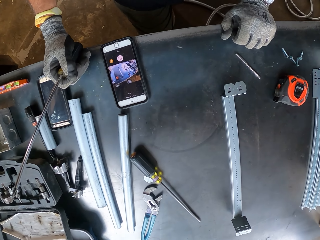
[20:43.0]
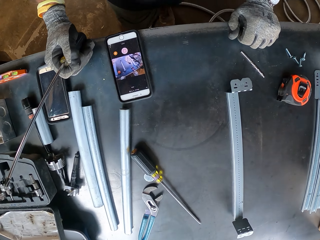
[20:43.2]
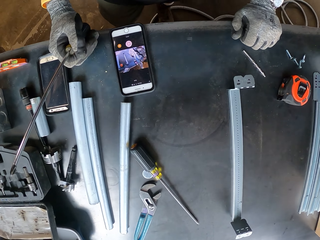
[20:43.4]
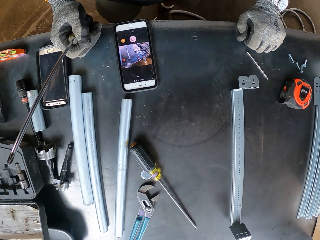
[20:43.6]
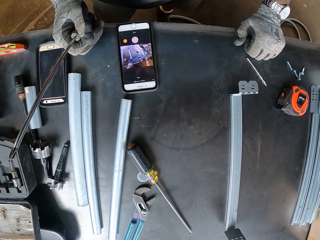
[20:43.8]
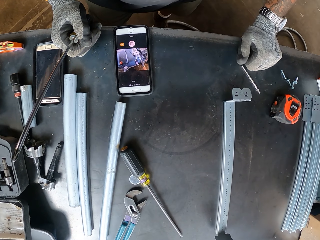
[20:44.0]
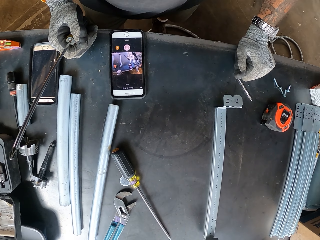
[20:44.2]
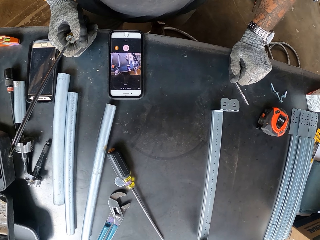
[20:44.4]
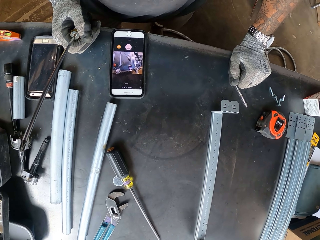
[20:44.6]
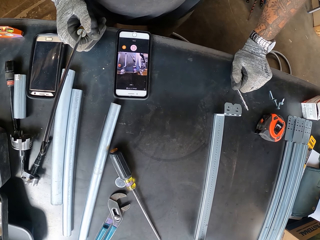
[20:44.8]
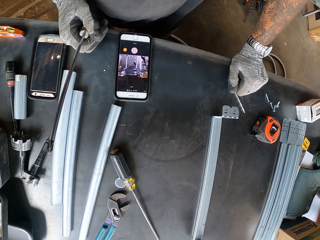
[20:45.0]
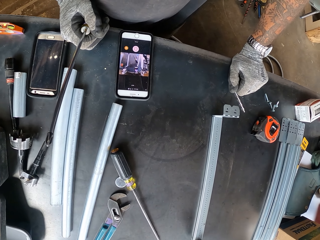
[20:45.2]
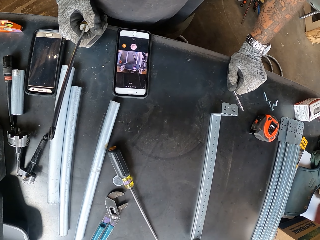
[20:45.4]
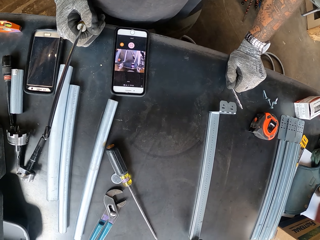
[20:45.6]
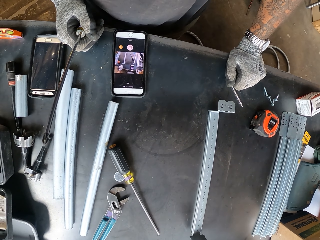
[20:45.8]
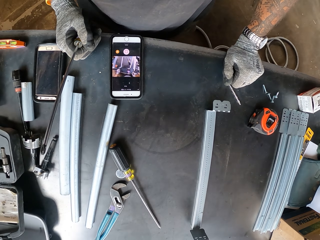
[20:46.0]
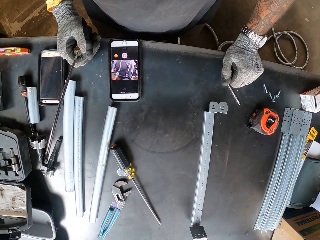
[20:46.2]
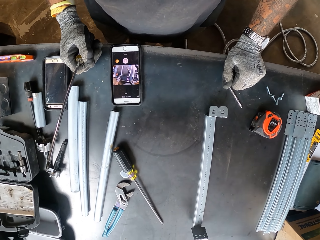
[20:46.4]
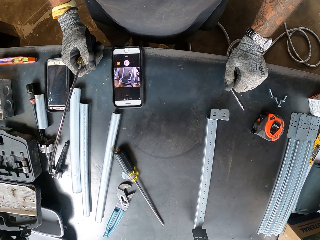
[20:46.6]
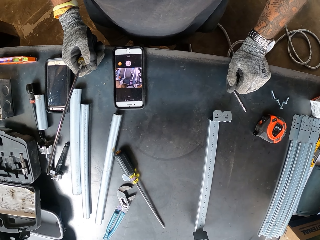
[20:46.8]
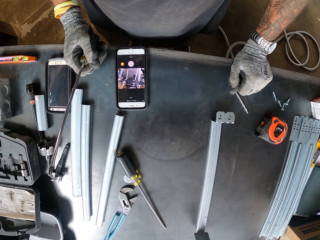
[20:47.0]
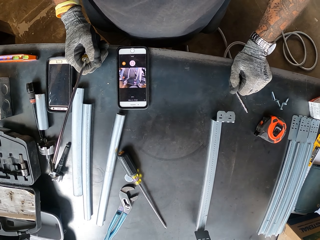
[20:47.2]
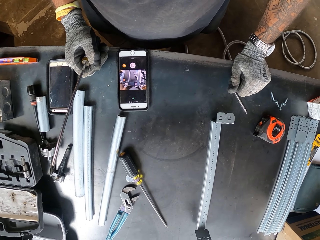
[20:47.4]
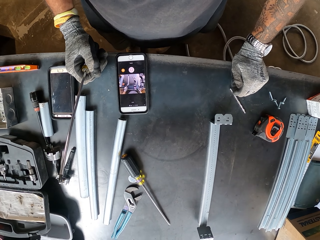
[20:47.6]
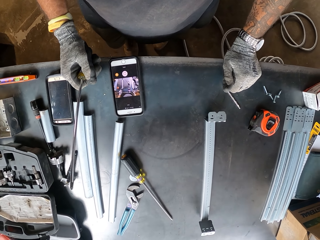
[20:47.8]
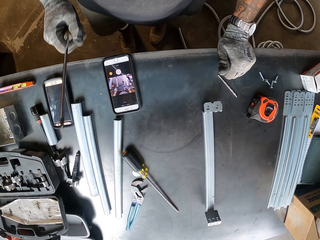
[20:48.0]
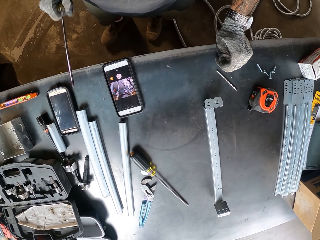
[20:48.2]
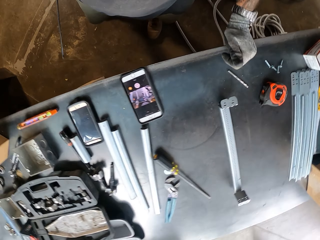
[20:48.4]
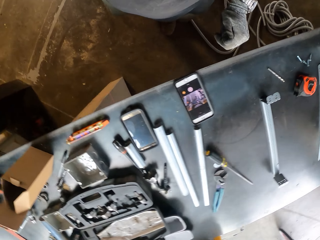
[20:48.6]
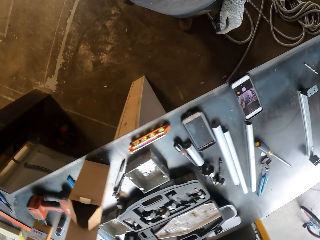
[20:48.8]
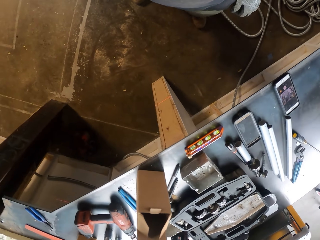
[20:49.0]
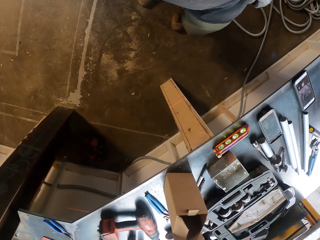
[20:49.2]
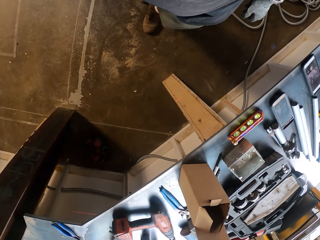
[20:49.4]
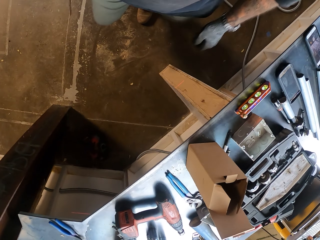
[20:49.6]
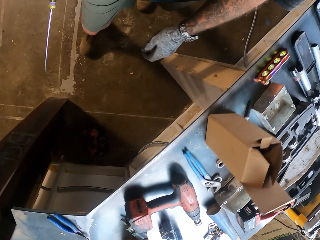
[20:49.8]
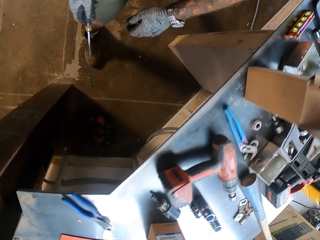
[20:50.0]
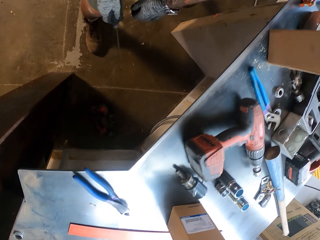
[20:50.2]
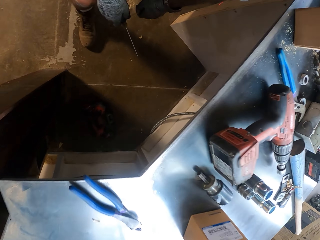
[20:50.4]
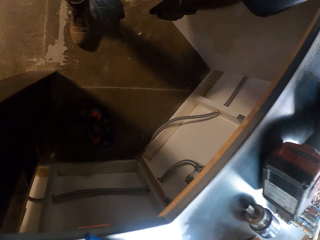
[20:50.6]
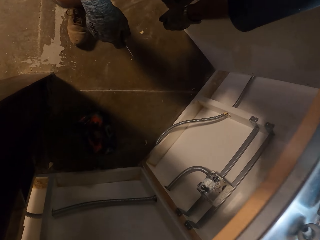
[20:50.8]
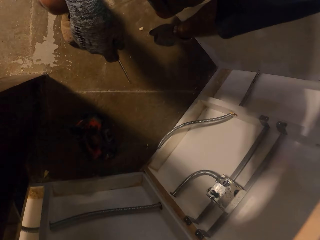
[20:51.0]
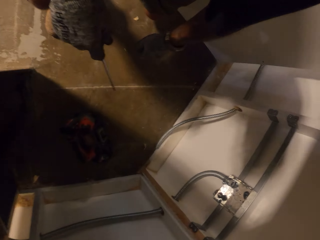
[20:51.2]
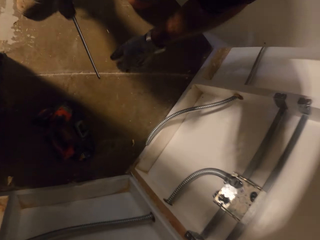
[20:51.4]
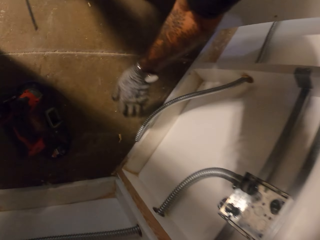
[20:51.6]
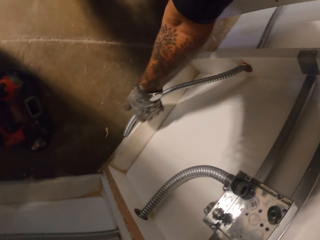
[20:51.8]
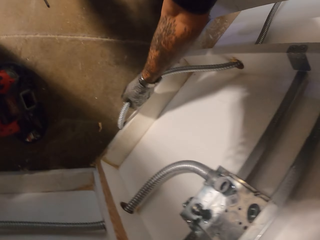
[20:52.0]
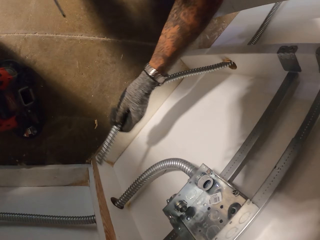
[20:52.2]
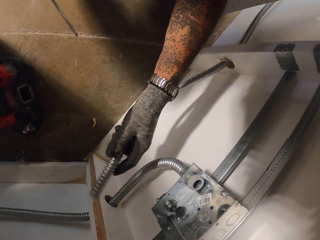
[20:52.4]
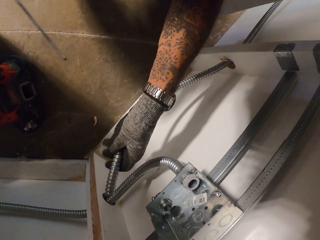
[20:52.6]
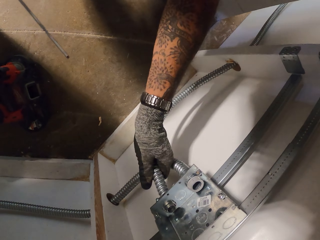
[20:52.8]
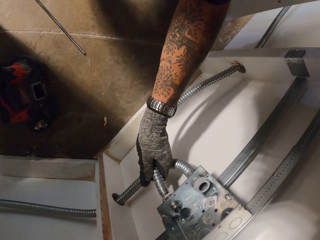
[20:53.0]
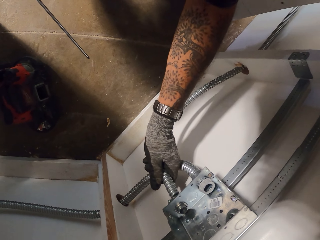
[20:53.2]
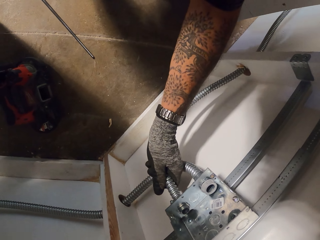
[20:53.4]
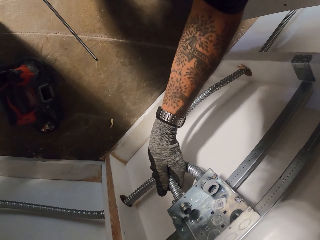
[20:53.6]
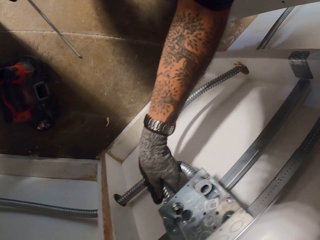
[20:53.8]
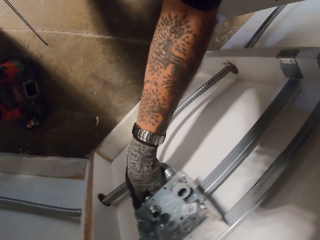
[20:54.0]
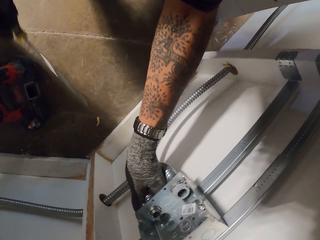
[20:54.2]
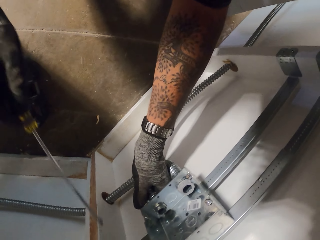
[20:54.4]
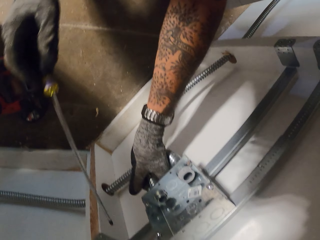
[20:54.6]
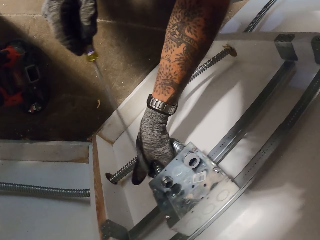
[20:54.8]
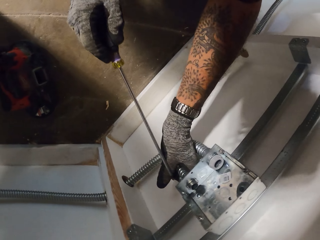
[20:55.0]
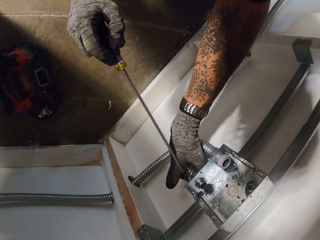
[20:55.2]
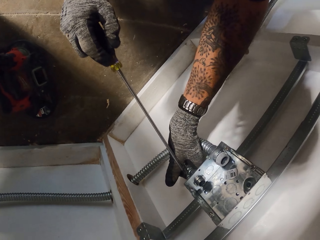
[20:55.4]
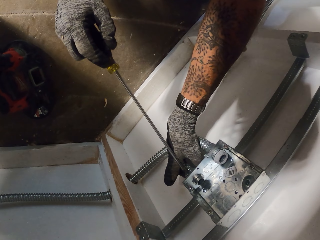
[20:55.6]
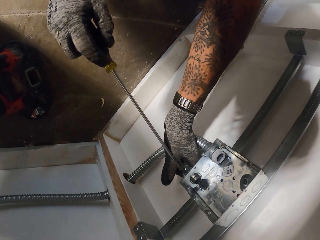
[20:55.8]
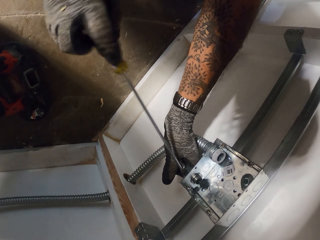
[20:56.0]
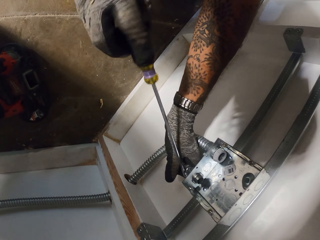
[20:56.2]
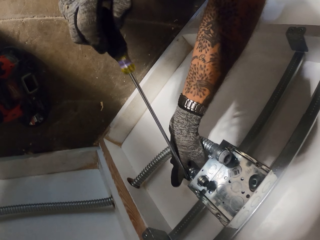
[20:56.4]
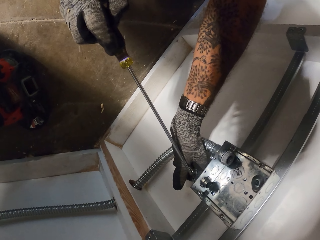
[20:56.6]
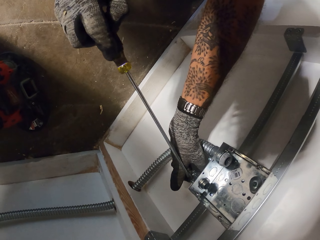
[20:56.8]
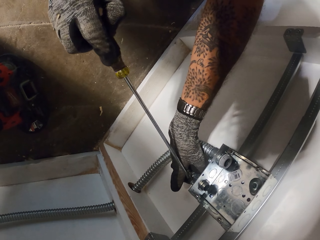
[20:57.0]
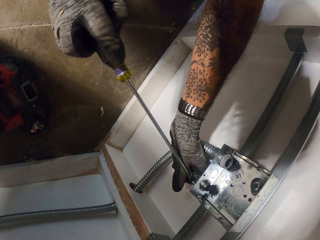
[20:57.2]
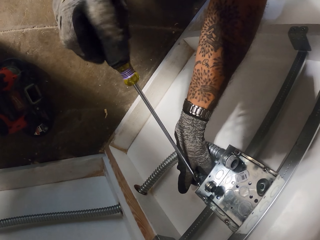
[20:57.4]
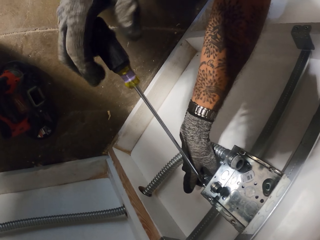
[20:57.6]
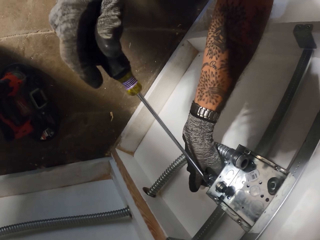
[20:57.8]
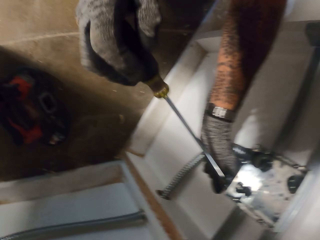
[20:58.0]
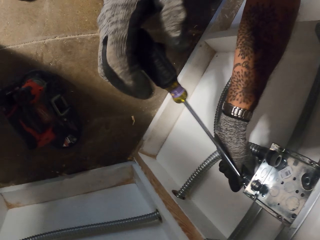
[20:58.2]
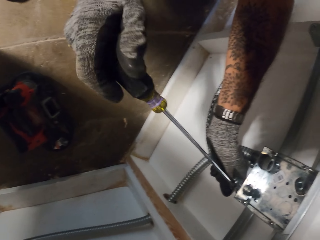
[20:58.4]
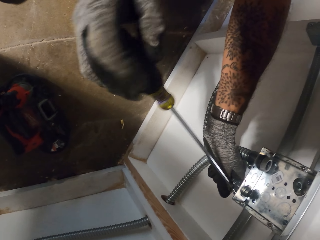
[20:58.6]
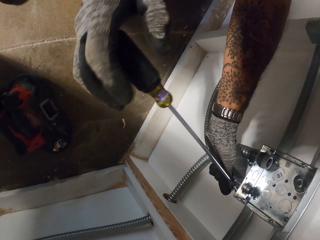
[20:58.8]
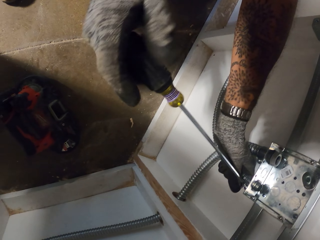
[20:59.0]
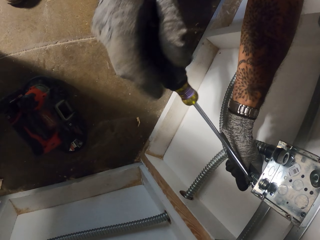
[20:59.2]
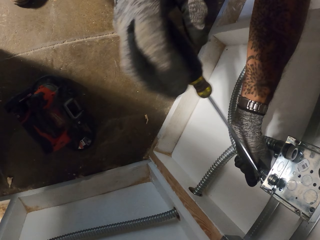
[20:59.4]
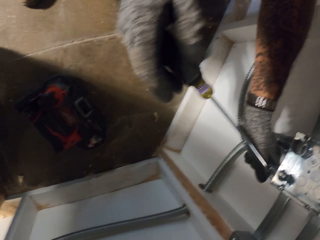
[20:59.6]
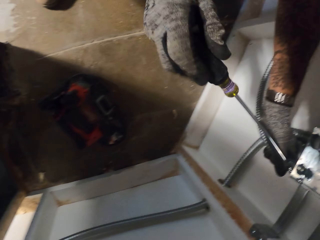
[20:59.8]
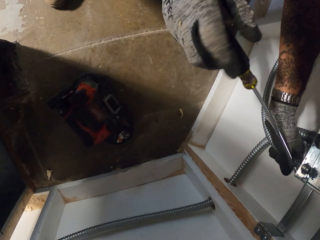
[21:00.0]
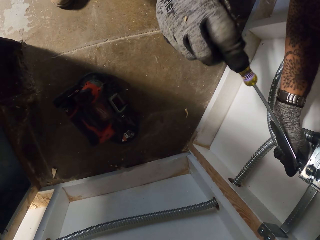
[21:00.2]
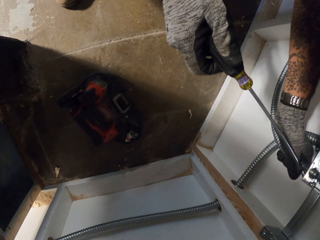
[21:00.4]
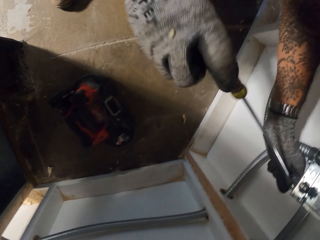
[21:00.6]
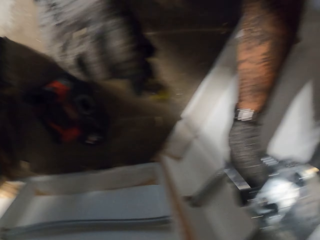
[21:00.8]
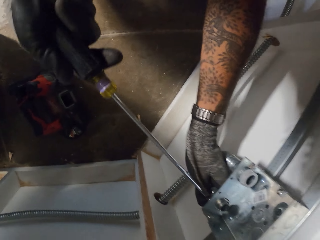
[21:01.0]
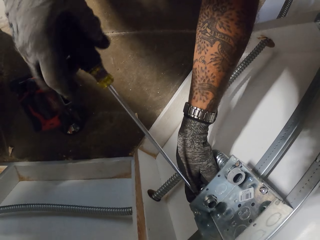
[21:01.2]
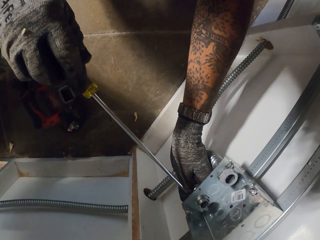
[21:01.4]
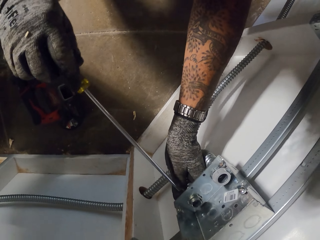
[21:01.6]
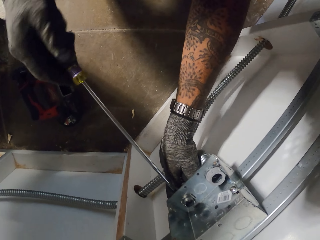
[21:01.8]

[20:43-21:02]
The camera wearer touches the table. They stare at the phone on the table. They walk around the room. They bend down. They hold the pipe. They insert the pipe in the valve or metal box. They tighten the screw with screwdrivers on the metal box.

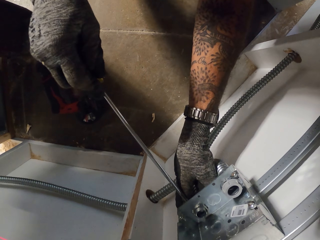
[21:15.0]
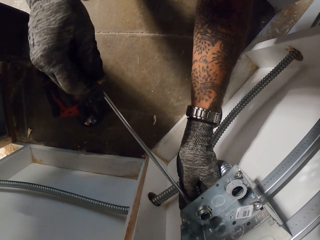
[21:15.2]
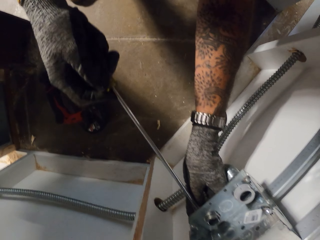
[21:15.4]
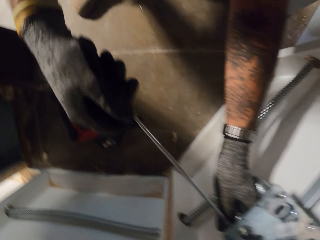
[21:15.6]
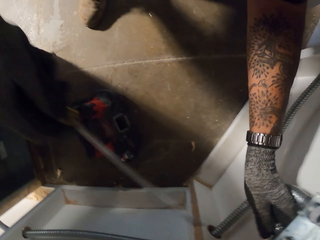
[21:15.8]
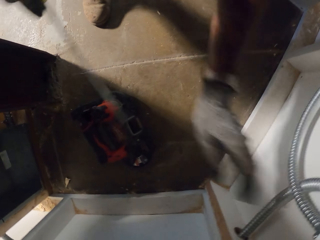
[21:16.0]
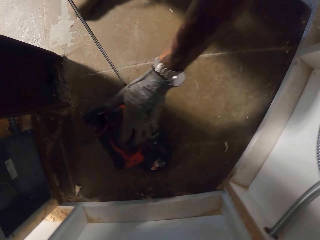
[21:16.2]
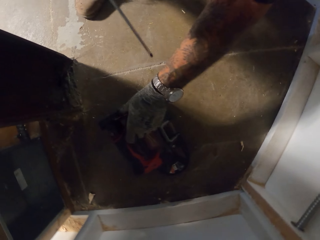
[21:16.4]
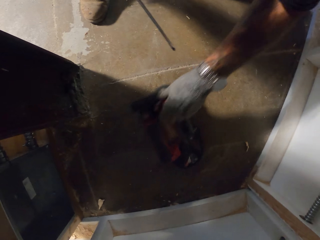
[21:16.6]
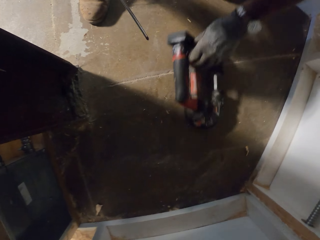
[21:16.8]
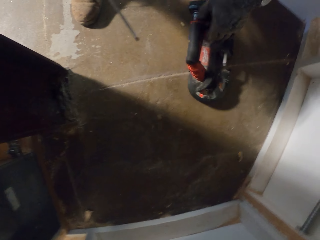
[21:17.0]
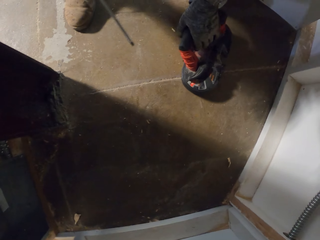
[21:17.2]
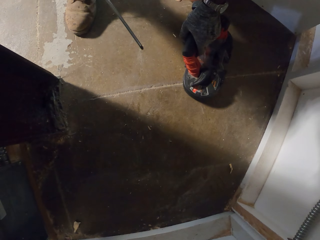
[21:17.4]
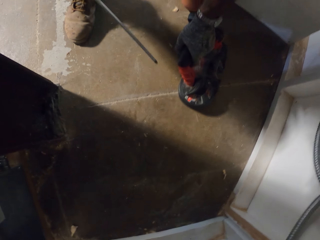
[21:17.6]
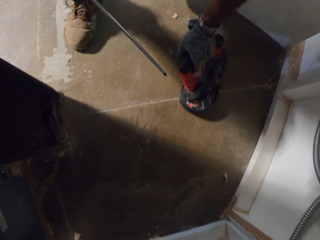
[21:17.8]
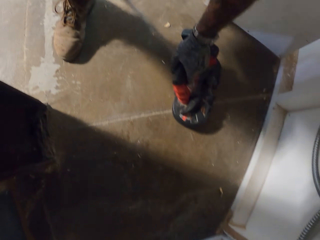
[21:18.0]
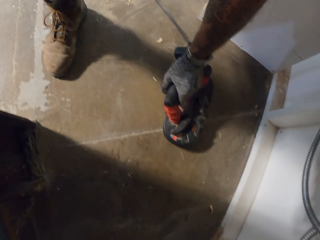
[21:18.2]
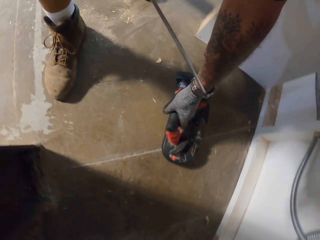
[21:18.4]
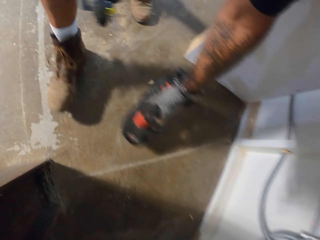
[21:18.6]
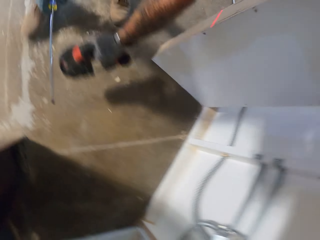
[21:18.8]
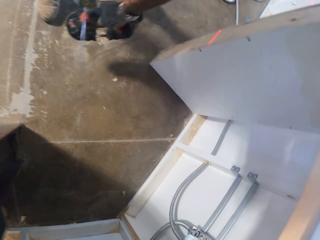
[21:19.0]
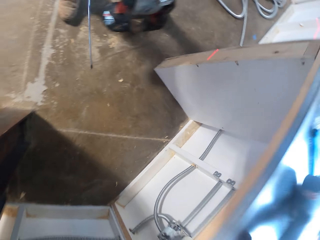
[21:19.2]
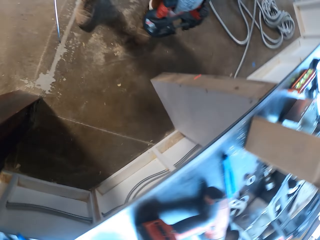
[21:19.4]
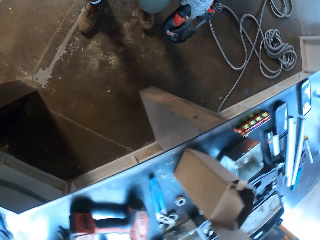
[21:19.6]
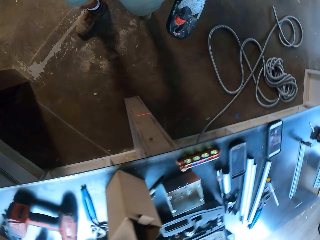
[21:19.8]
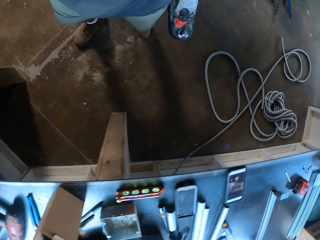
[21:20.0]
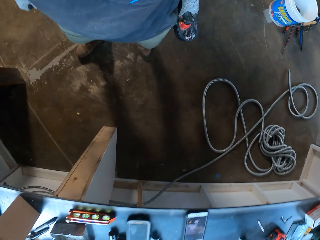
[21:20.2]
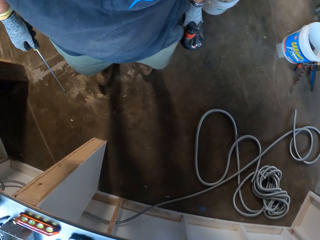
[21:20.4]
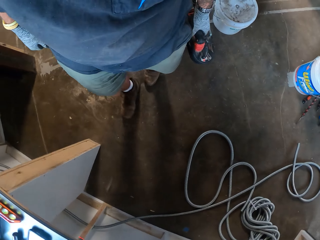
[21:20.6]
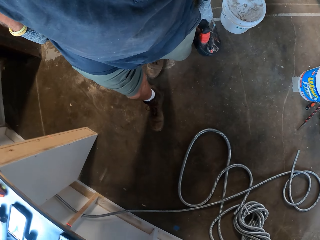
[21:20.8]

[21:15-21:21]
The camera wearer moves something on the floor. They pick something from the floor.
